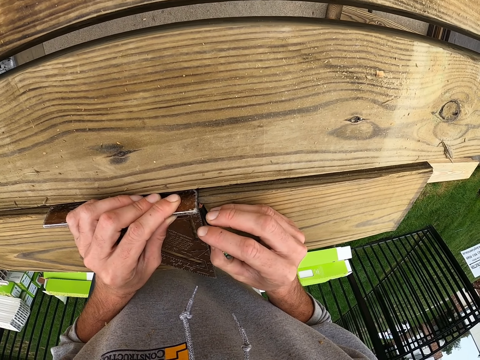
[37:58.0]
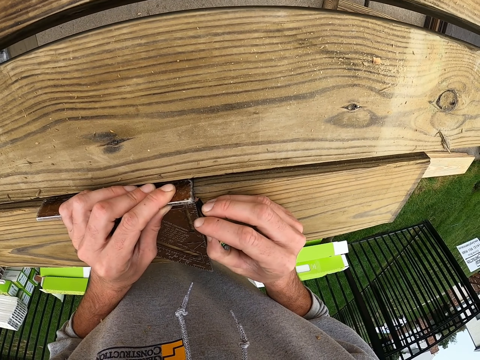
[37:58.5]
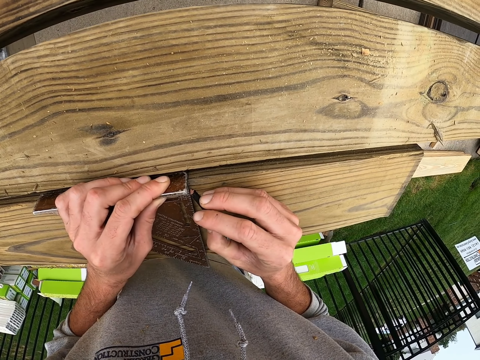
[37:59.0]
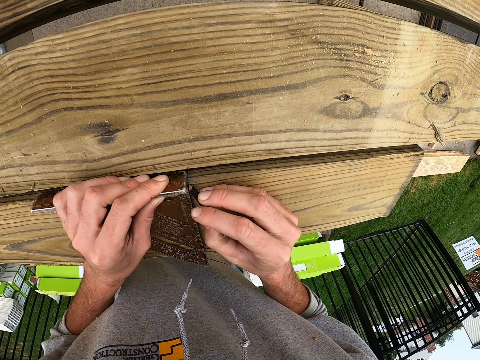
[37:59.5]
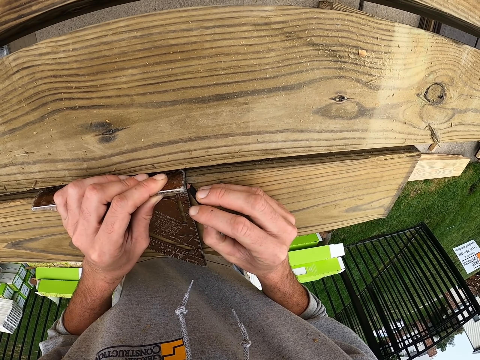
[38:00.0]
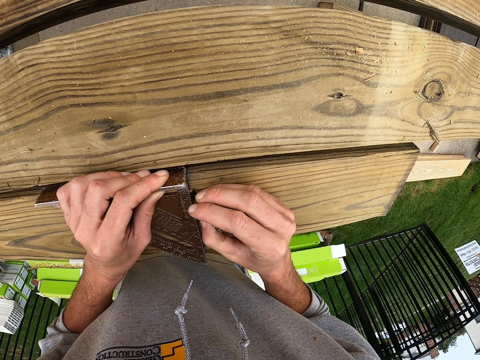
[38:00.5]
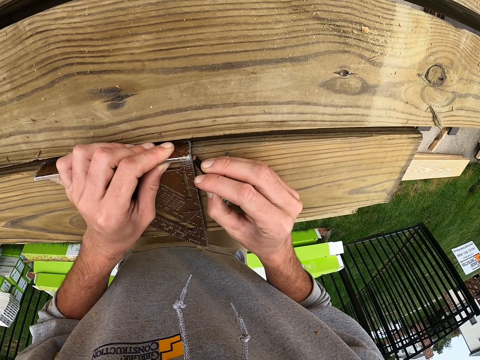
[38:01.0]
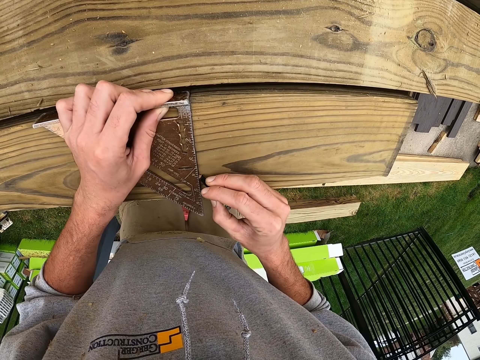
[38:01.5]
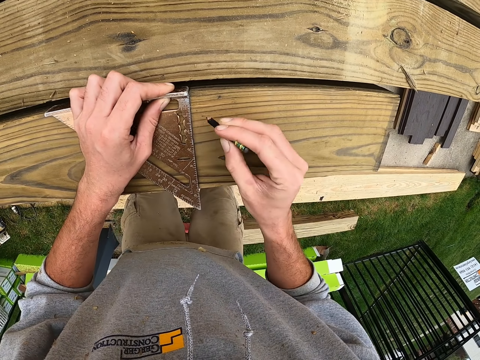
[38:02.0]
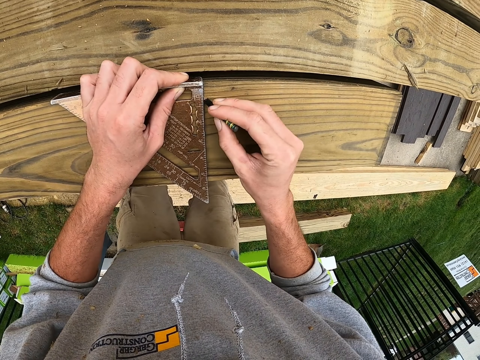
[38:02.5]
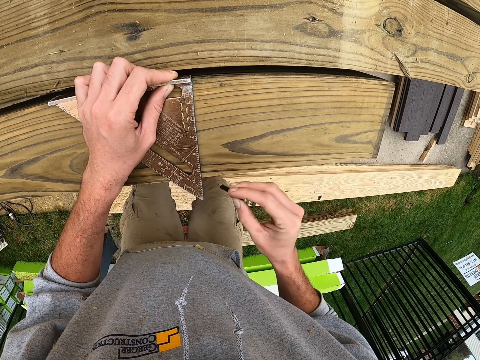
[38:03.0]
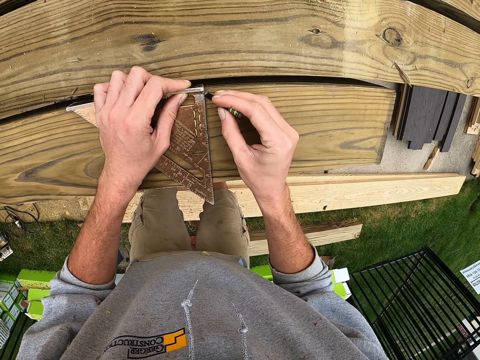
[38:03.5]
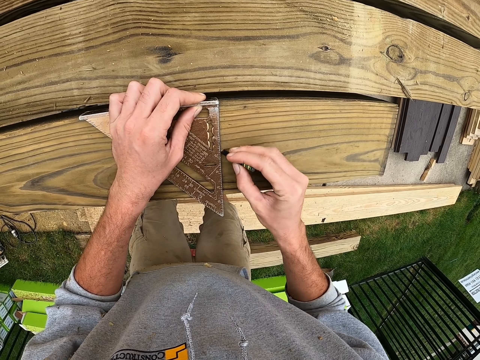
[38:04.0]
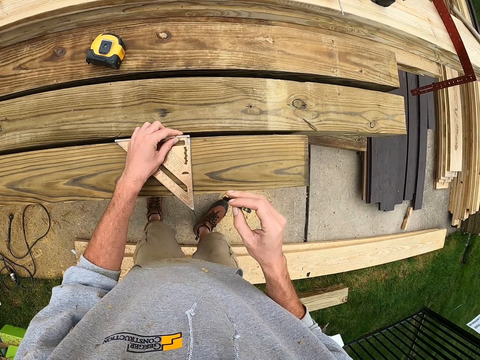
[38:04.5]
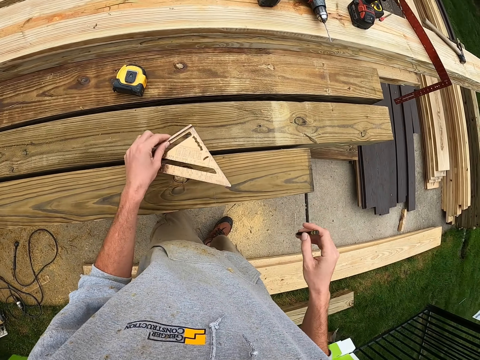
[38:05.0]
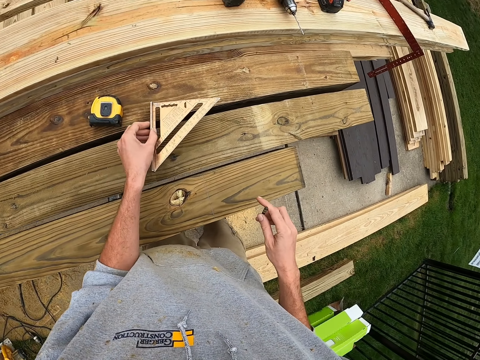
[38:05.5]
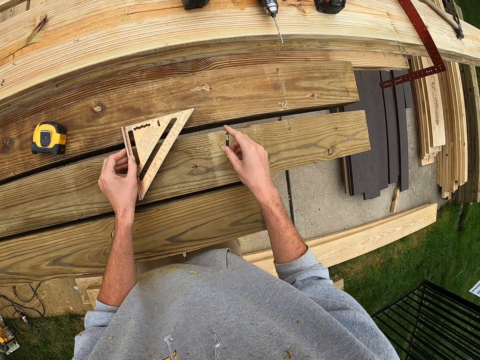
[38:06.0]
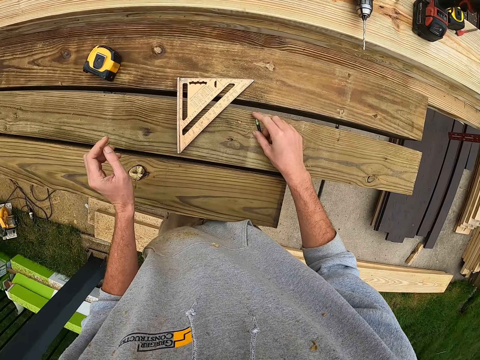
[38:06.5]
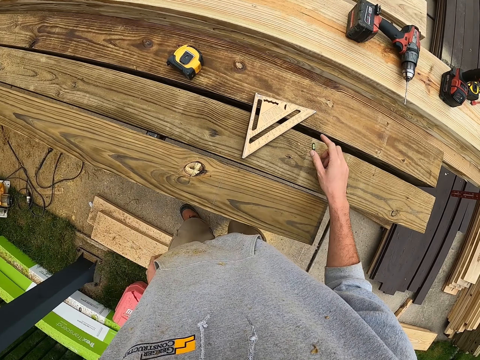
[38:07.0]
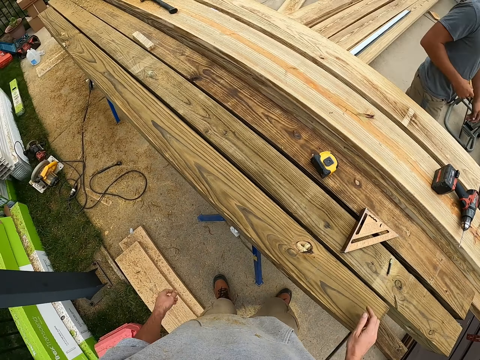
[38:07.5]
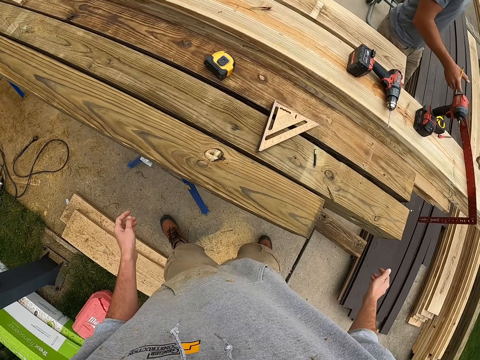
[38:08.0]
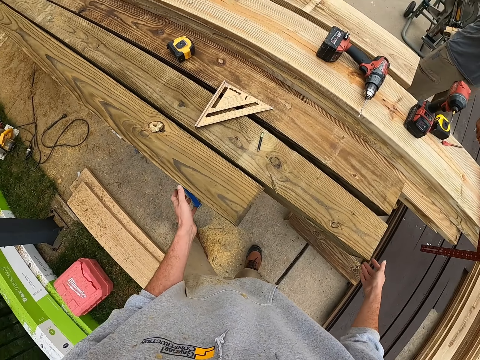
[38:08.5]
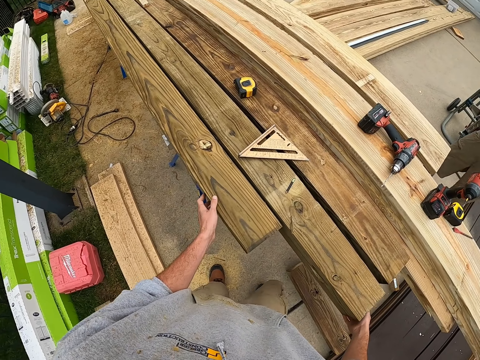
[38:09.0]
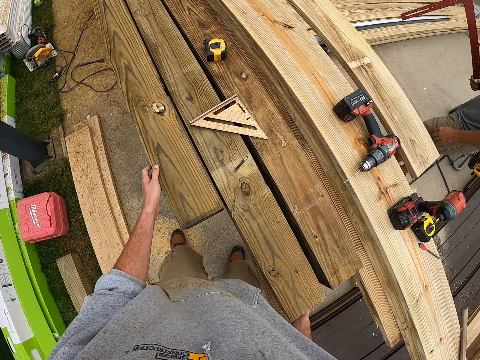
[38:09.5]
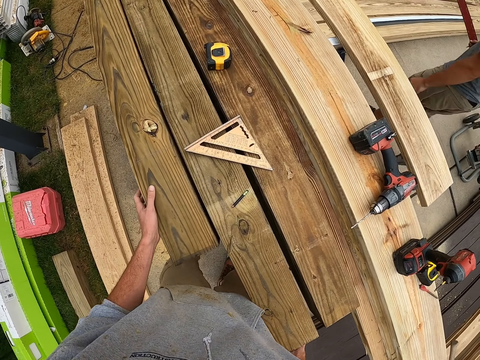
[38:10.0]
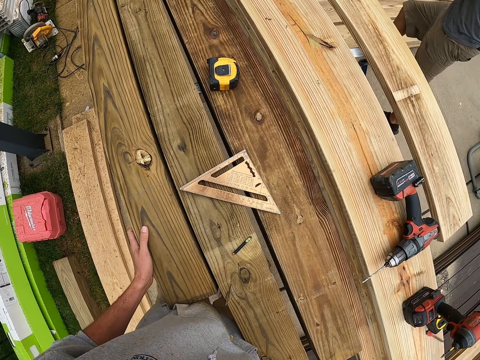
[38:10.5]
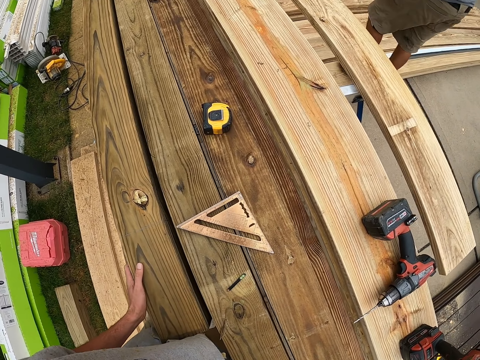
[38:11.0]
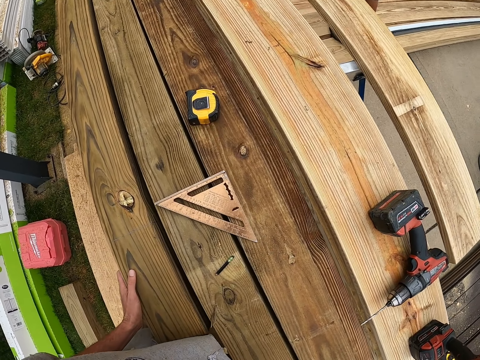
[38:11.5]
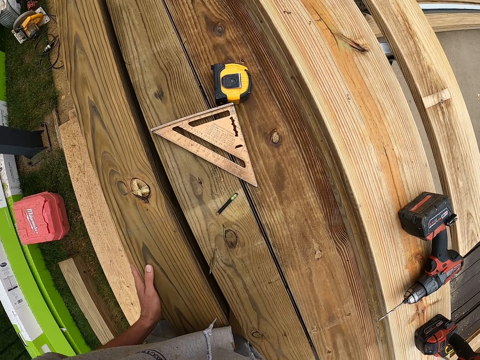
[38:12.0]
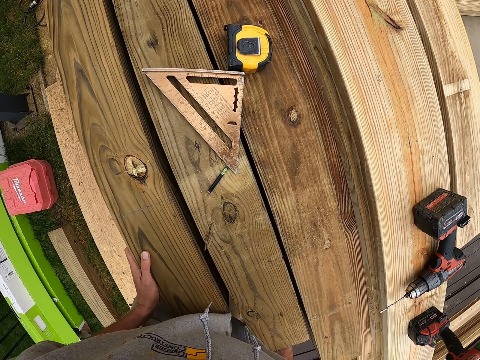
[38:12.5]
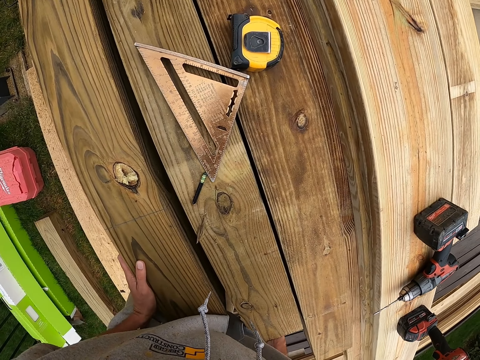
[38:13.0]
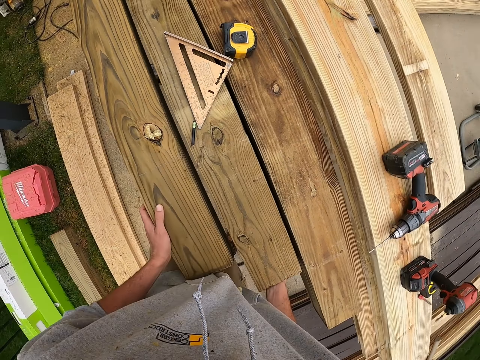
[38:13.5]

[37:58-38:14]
The camera wearer puts a pencil on the timber. They put the pencil on the timber again. A man moves around. The man carries something. The camera wearer pushes the timber.

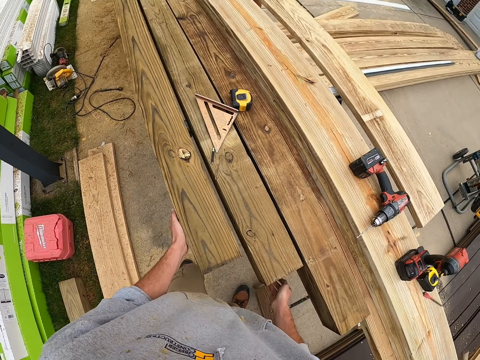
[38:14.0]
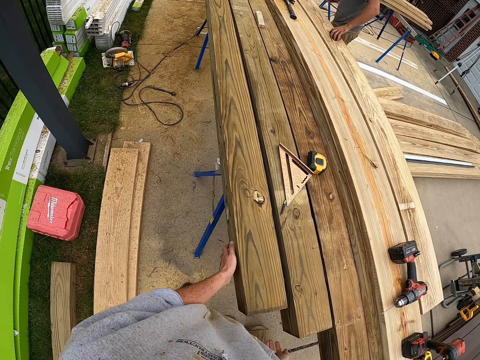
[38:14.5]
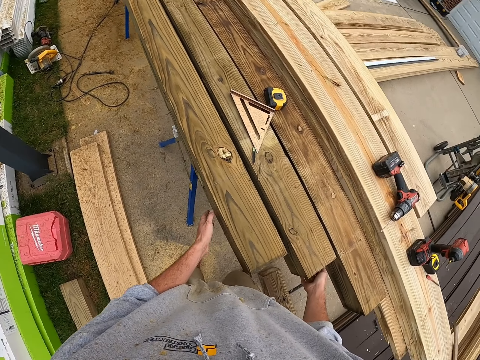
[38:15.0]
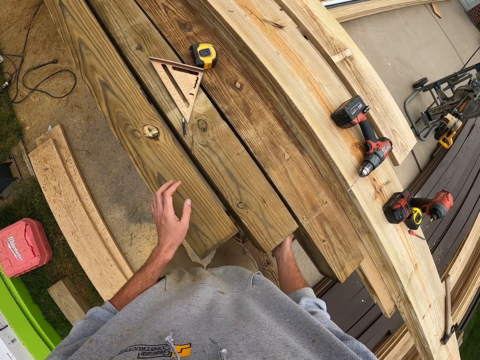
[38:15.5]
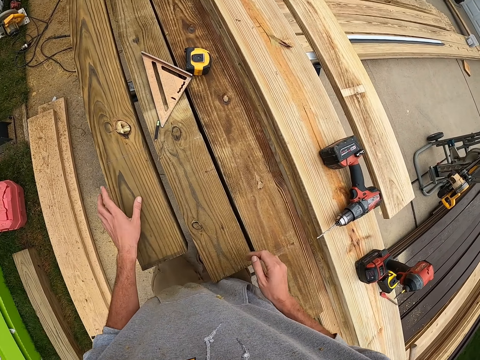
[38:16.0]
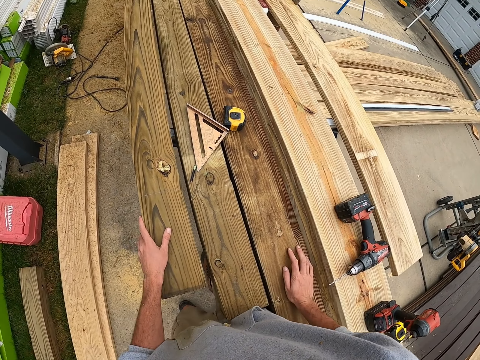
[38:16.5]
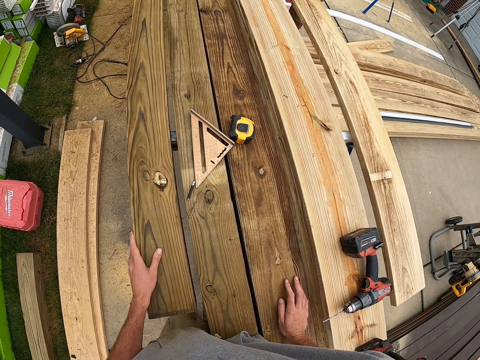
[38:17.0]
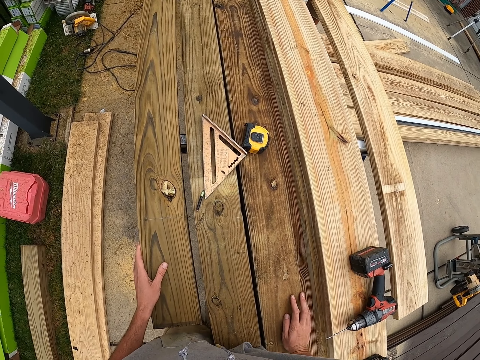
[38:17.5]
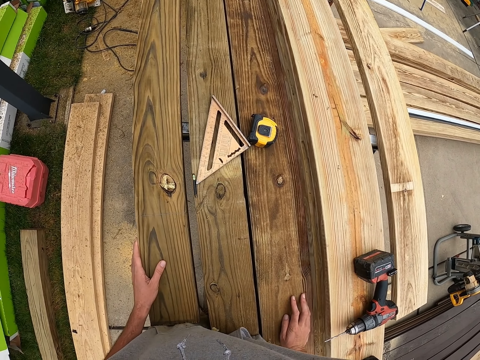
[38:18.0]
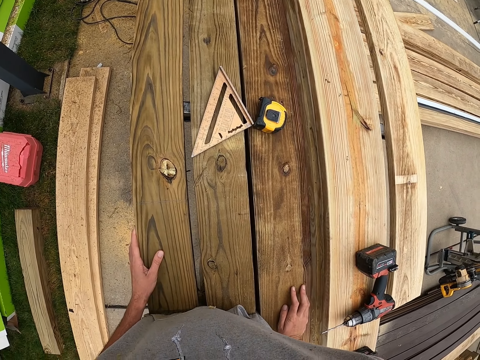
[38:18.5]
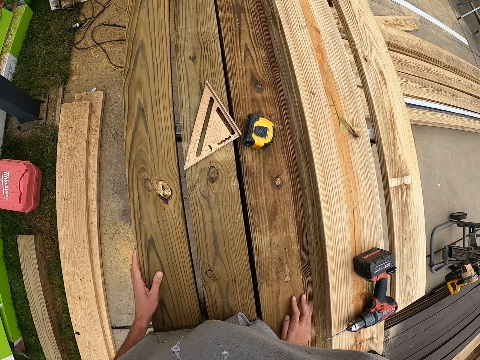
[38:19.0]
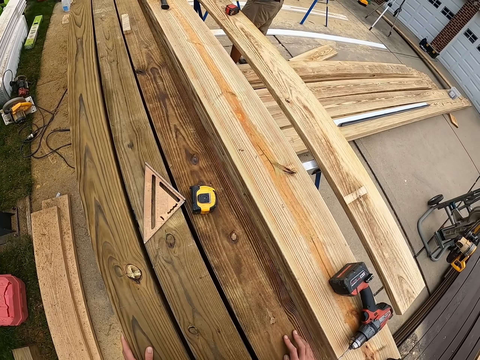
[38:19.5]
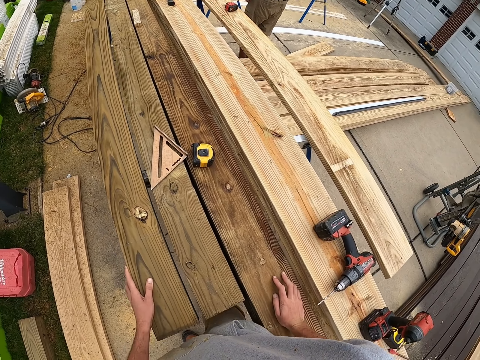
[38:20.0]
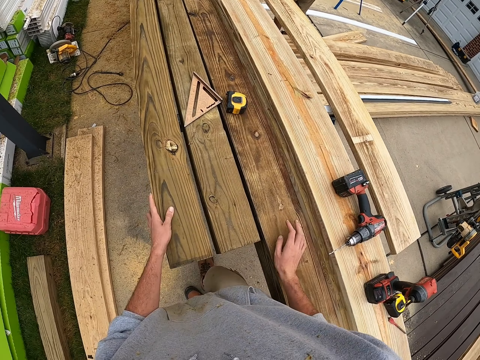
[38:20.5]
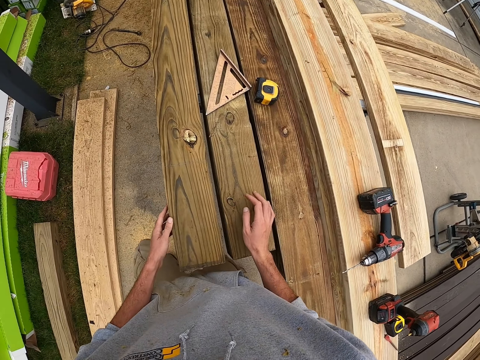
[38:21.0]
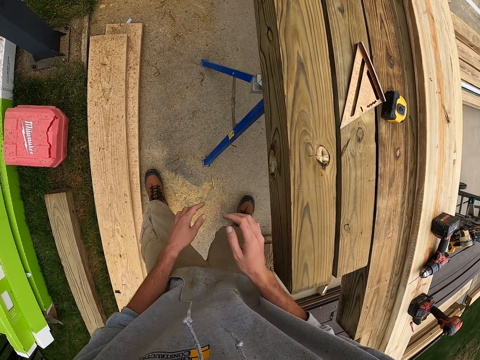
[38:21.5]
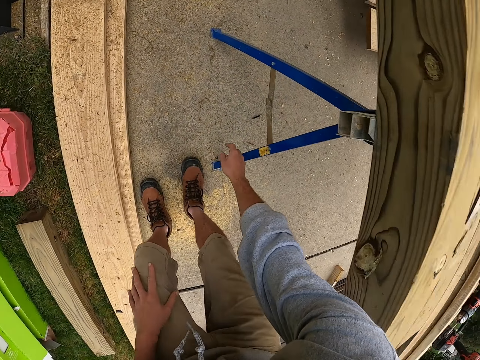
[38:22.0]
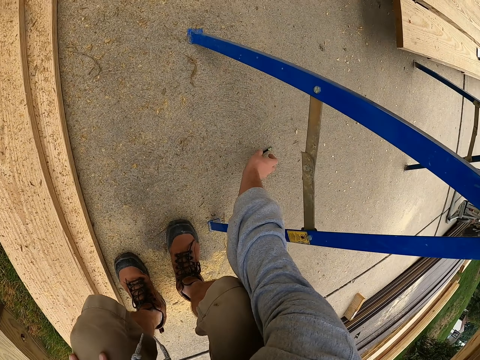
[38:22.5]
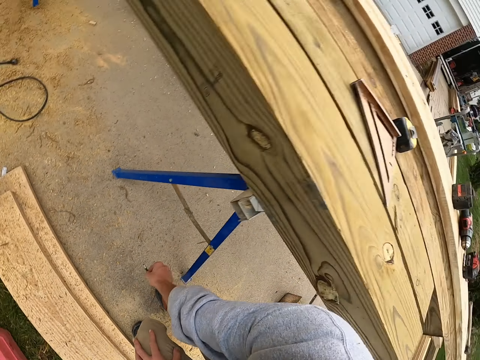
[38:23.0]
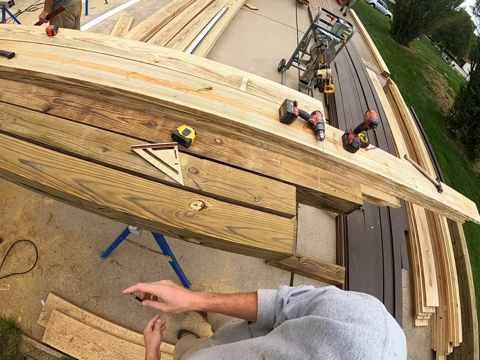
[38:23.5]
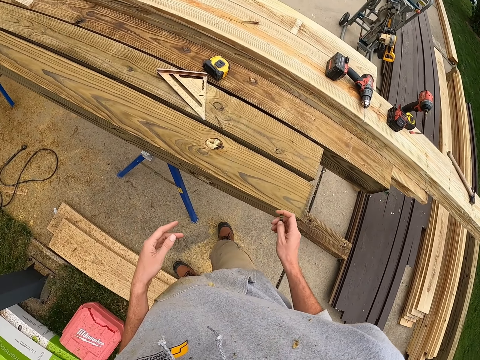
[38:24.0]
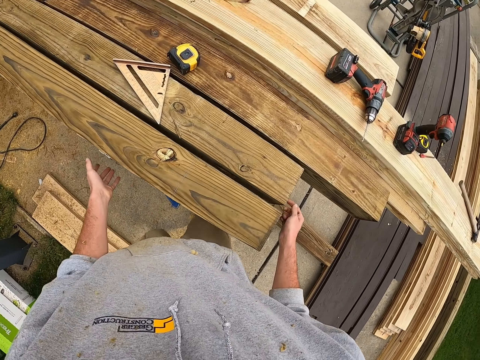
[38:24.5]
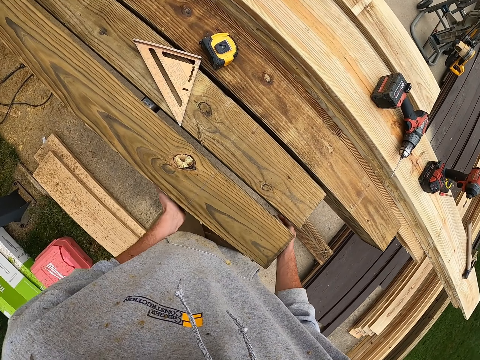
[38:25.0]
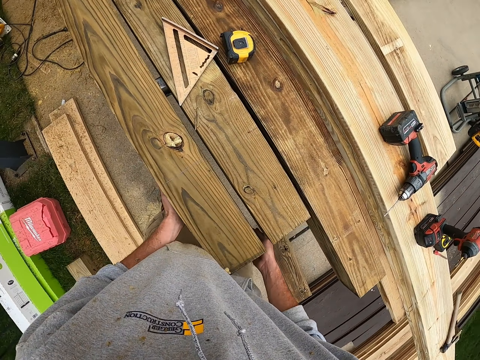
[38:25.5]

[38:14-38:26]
A man moves a tape measure. The camera wearer touches on the timber. They move around. They pick up a pencil.
